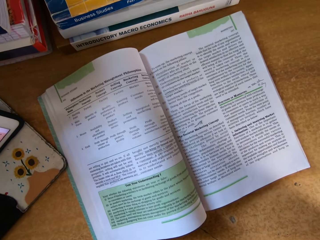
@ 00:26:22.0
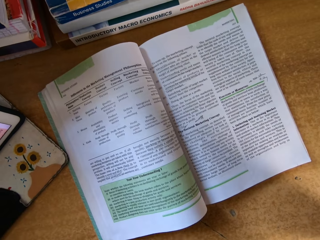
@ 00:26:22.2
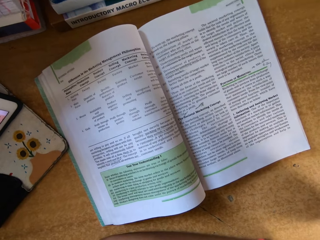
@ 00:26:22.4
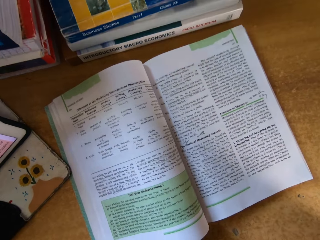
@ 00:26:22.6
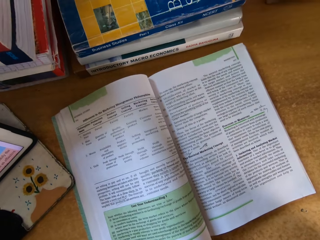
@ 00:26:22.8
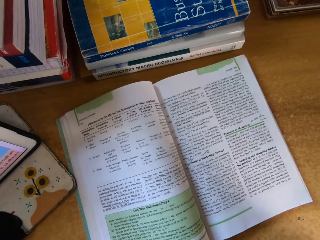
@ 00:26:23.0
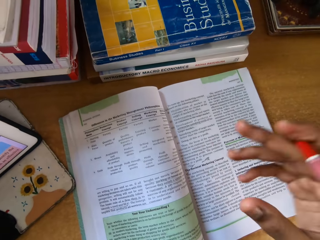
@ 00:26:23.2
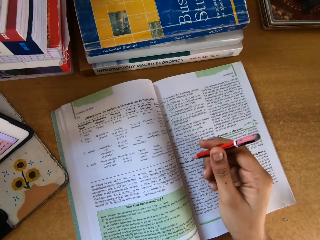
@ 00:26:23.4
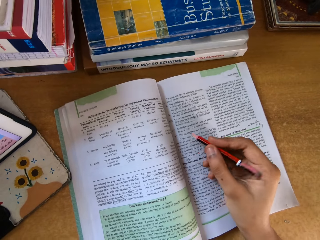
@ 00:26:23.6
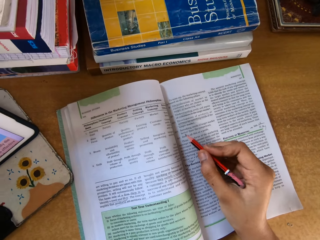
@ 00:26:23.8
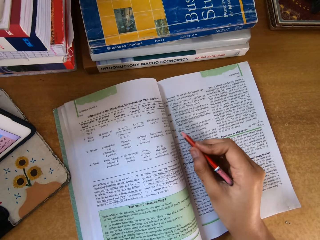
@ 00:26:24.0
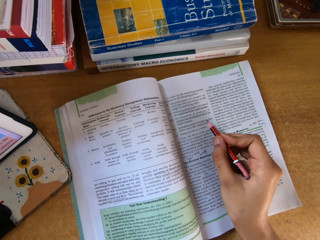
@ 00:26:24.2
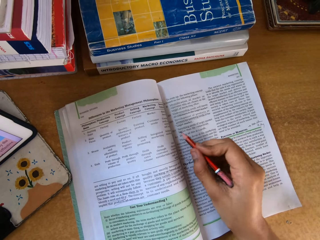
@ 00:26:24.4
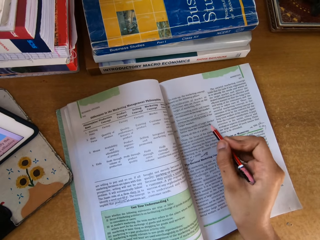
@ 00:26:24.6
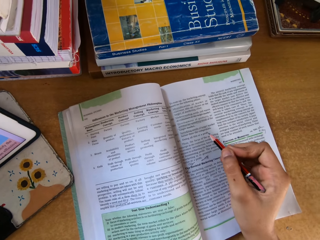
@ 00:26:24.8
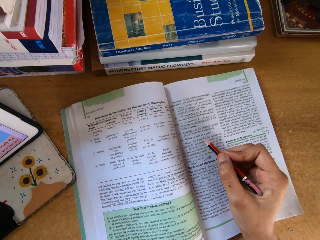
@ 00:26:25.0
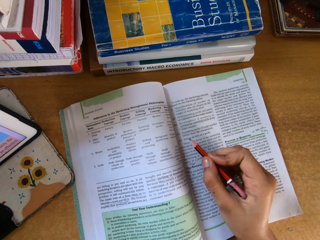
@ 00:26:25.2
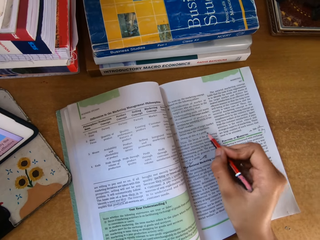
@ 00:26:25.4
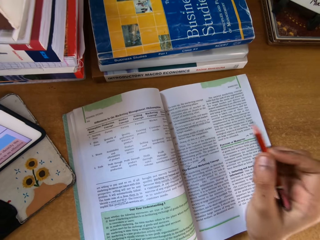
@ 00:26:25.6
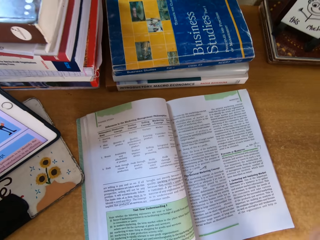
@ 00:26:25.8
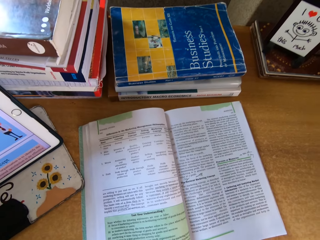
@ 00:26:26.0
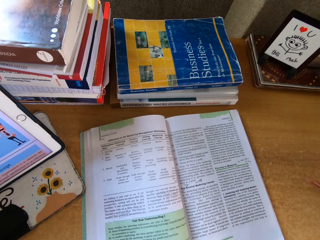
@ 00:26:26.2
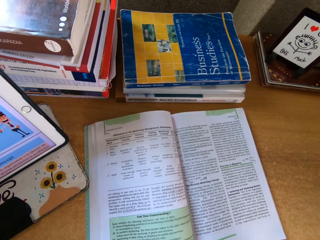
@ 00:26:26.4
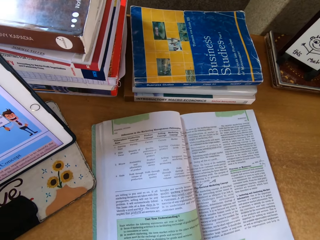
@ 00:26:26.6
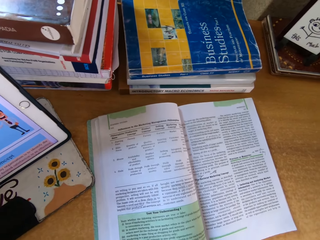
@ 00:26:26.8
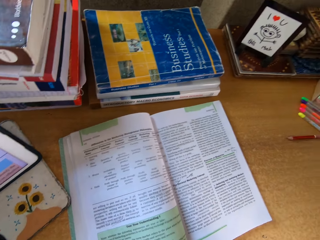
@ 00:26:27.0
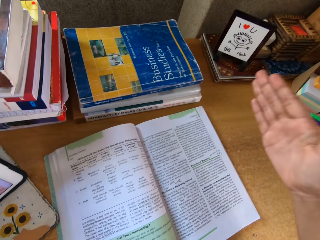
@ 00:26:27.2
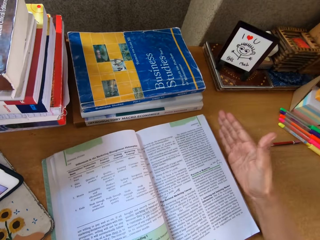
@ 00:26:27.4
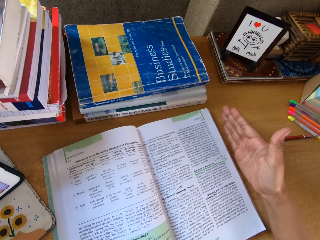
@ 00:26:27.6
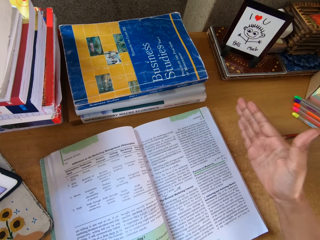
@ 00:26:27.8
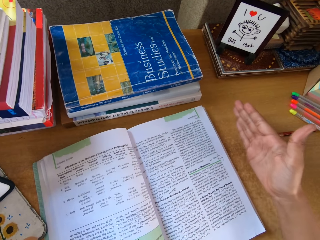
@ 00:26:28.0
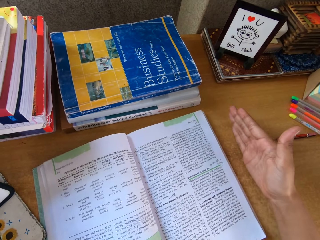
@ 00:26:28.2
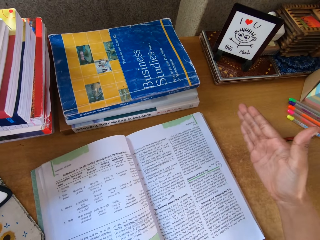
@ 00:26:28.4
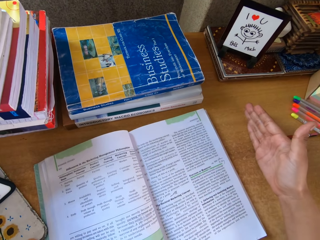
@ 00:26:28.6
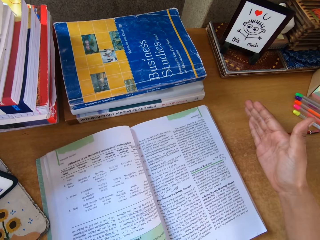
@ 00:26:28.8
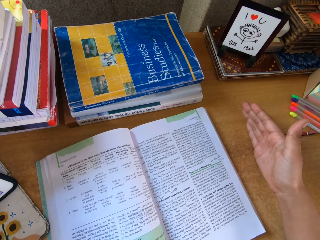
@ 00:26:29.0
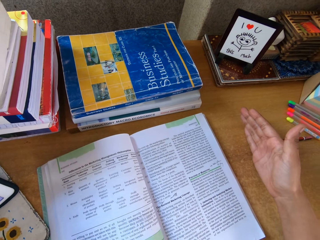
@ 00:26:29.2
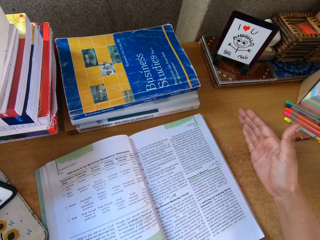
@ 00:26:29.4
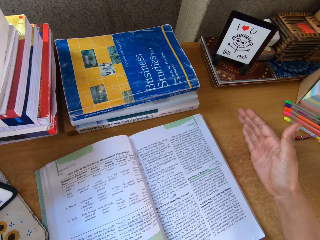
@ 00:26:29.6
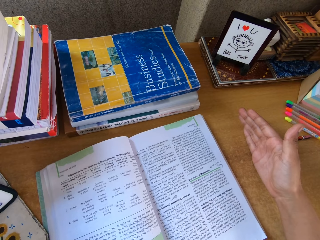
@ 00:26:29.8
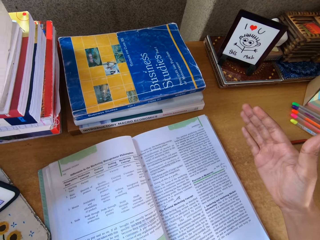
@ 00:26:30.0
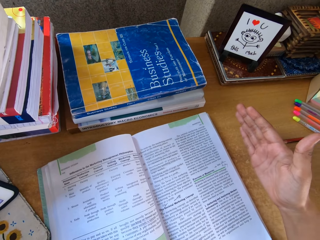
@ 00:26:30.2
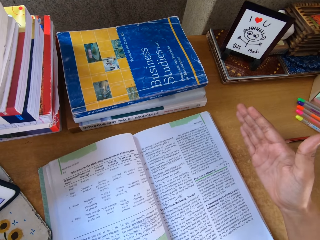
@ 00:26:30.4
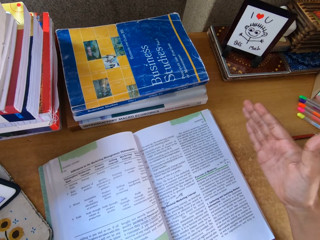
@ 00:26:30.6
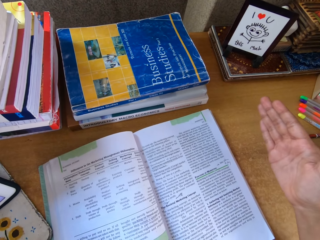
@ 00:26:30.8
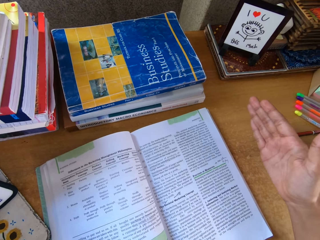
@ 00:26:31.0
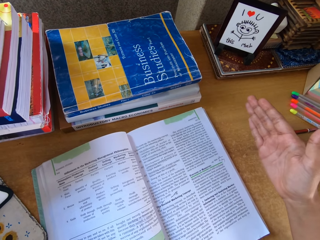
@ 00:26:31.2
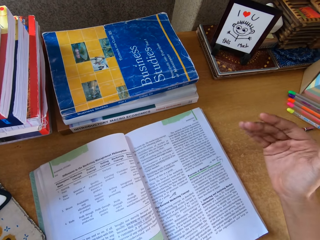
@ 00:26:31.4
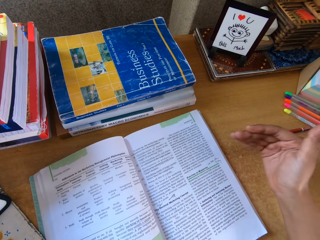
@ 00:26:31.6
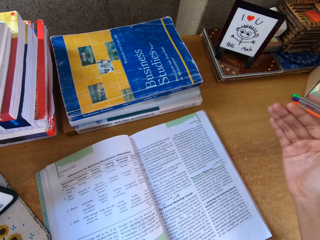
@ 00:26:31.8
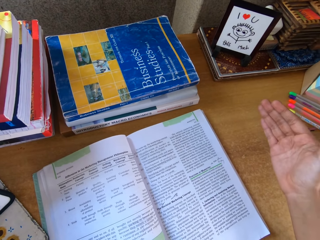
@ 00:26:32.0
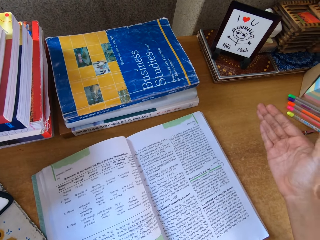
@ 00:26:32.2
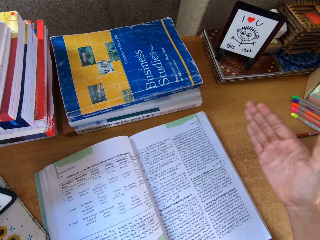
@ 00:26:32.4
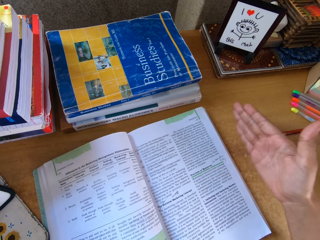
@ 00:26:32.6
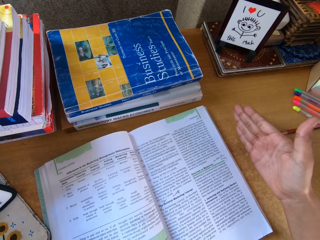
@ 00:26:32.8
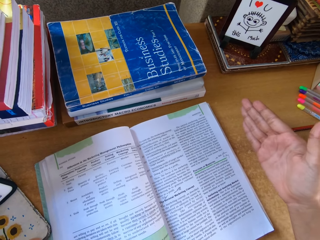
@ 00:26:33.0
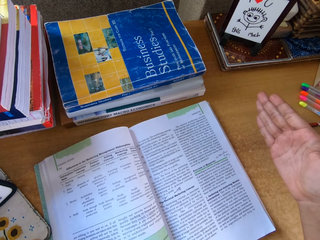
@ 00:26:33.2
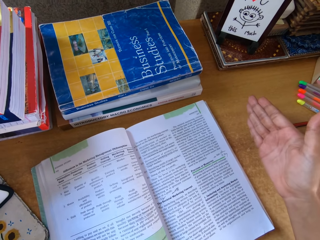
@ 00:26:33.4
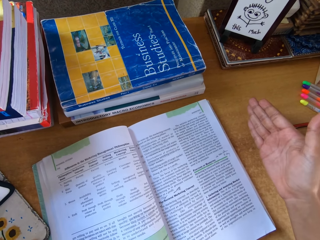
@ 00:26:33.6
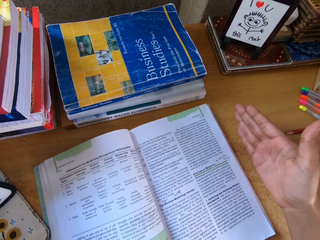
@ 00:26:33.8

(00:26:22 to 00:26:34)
The camera wearer reads the book on top of the table. They point at the book with the pencil. They touch the table. They read the book on top of the table.

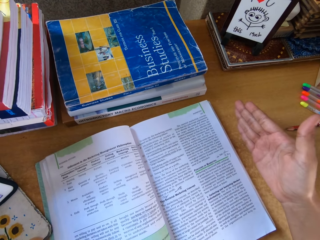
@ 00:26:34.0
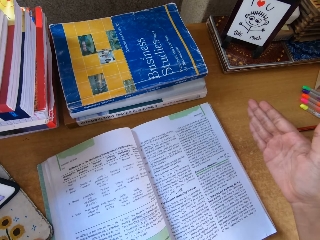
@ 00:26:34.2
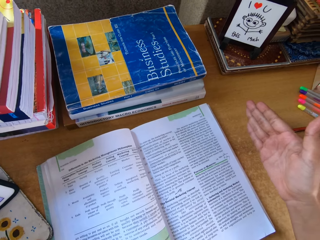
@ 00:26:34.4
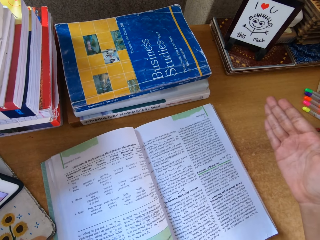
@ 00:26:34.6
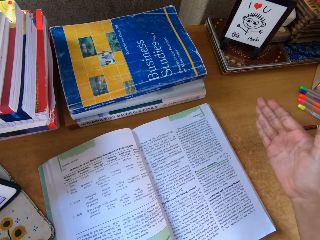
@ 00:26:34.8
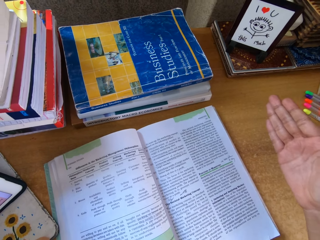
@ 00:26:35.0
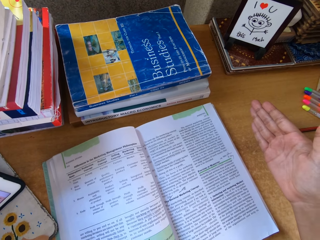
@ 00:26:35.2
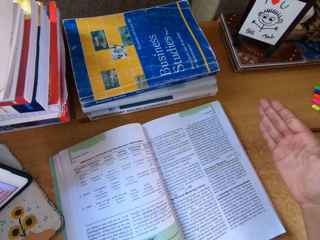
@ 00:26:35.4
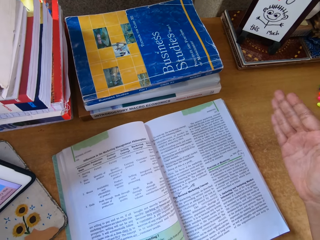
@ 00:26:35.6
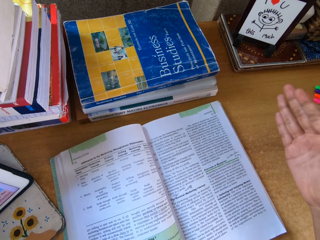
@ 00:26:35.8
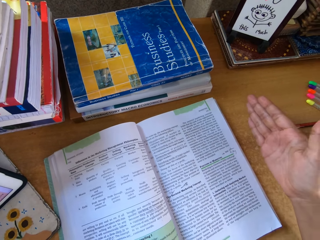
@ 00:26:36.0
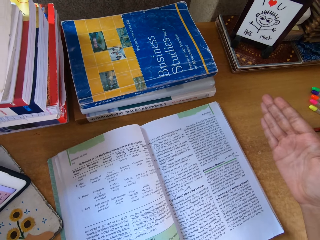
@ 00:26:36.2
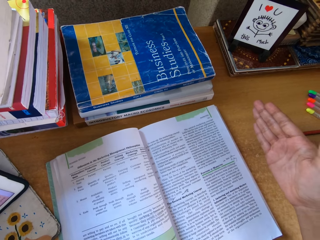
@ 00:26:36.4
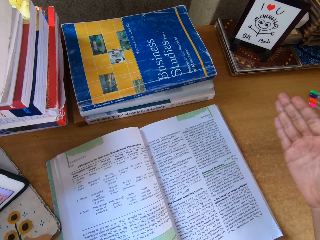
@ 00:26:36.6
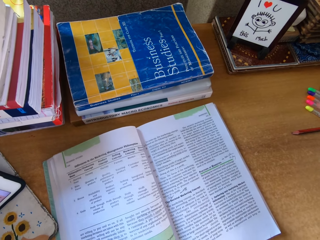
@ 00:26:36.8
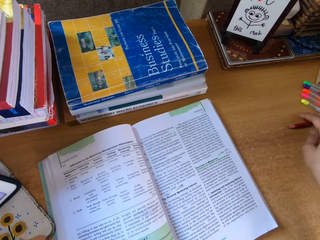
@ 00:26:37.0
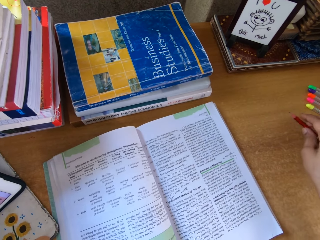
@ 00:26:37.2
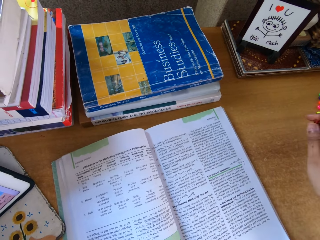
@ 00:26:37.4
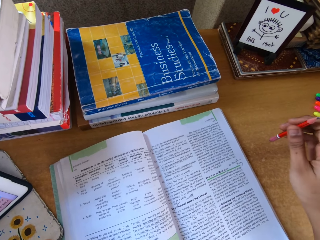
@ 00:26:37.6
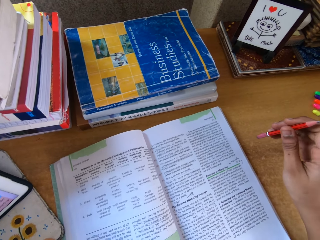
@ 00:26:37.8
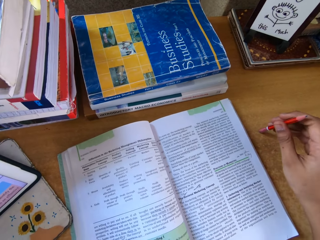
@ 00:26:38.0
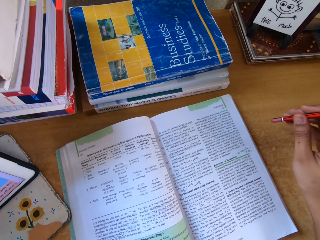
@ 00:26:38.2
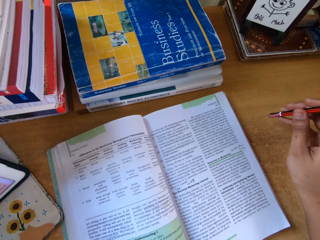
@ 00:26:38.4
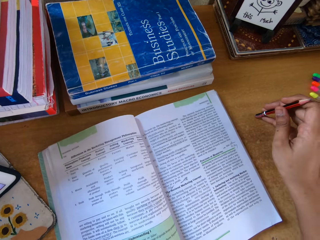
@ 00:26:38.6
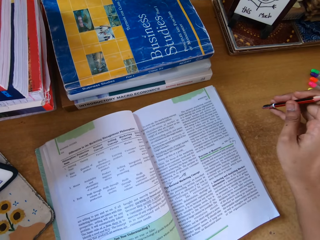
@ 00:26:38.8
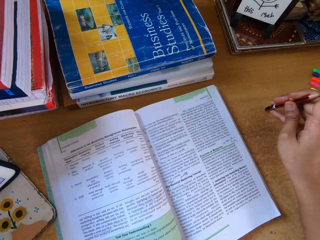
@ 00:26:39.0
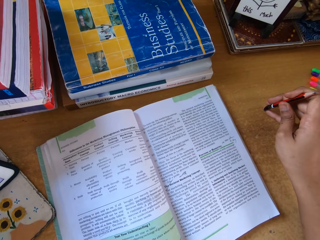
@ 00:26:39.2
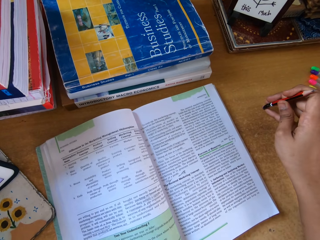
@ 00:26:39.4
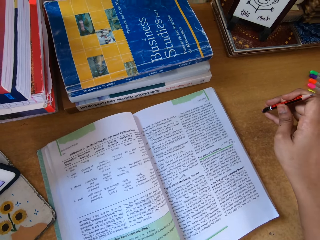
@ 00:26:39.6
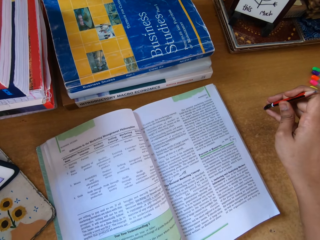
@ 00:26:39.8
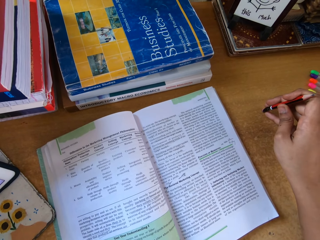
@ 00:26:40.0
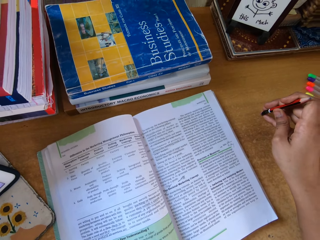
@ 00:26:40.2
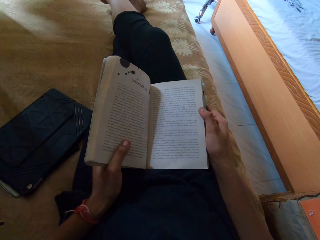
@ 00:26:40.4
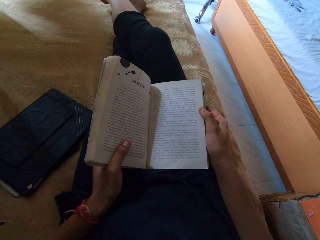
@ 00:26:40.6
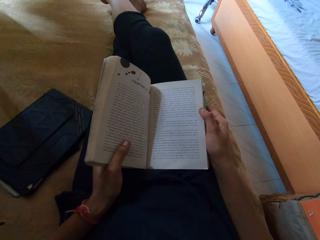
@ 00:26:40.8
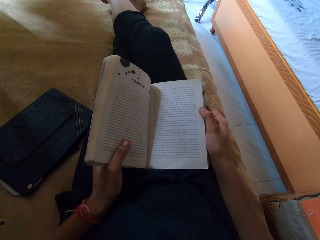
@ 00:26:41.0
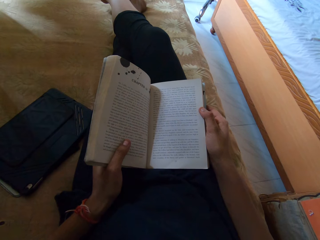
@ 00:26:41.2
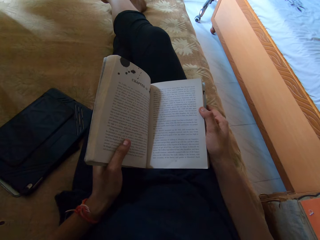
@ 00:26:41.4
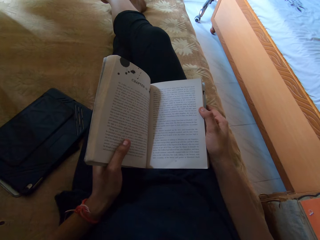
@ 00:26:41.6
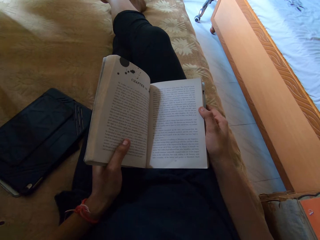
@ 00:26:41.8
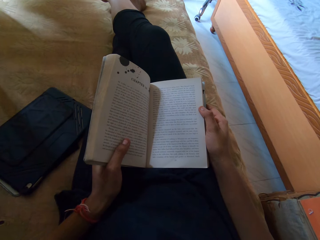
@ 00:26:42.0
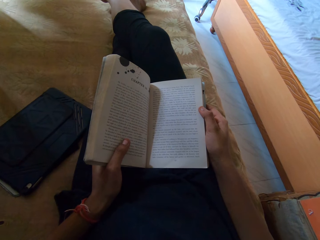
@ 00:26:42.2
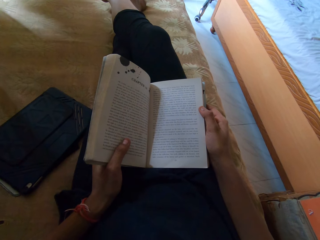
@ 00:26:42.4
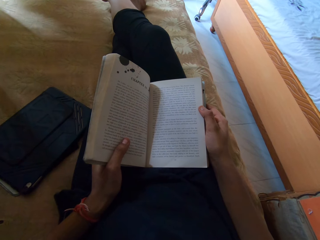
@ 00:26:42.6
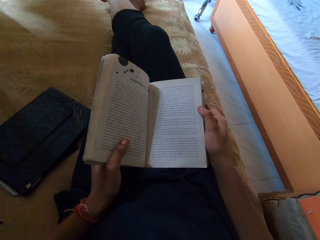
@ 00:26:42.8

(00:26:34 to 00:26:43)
The camera wearer reads a novel.
